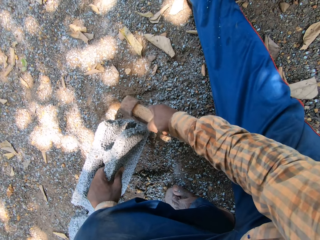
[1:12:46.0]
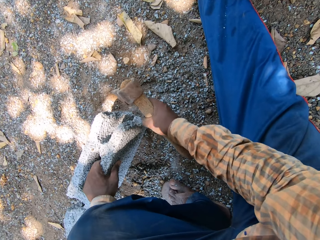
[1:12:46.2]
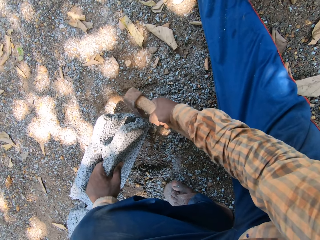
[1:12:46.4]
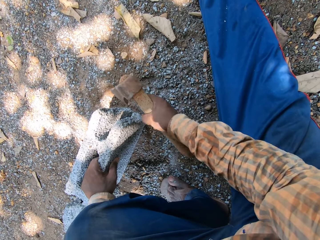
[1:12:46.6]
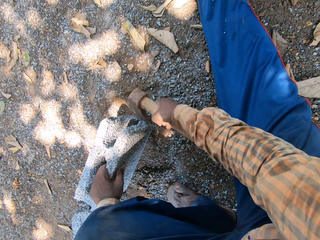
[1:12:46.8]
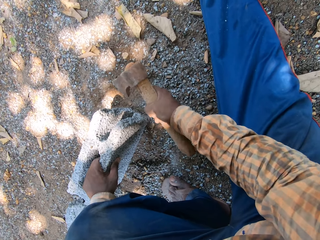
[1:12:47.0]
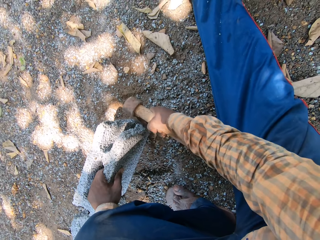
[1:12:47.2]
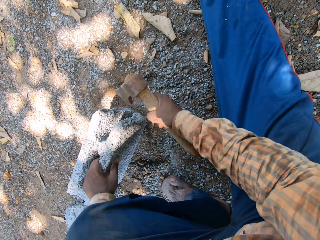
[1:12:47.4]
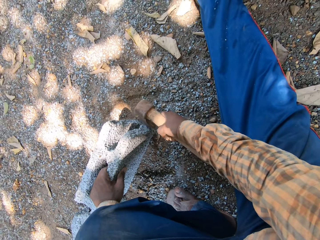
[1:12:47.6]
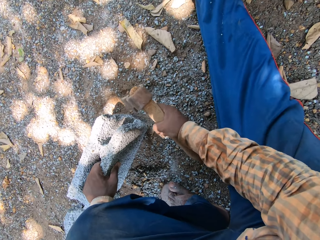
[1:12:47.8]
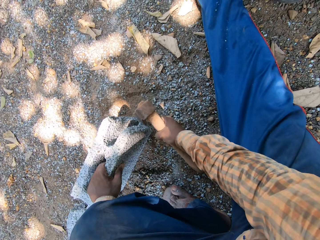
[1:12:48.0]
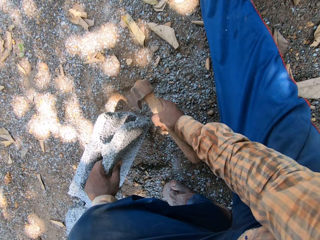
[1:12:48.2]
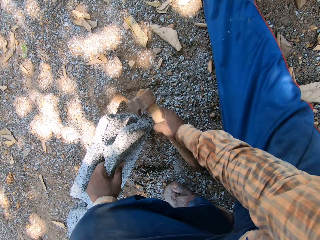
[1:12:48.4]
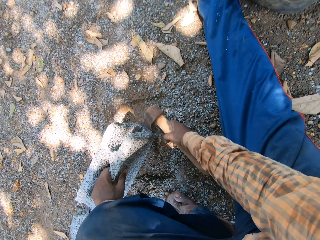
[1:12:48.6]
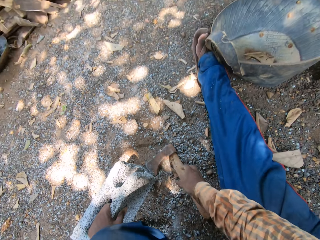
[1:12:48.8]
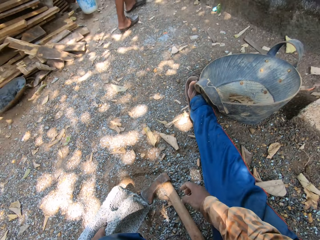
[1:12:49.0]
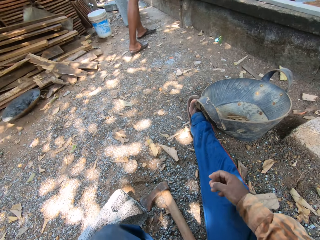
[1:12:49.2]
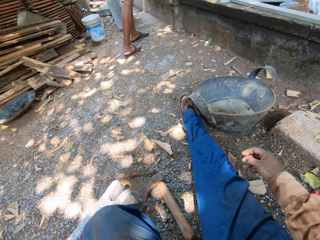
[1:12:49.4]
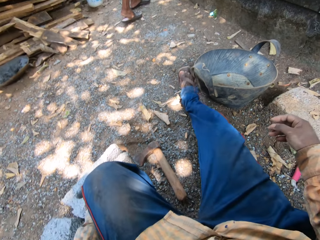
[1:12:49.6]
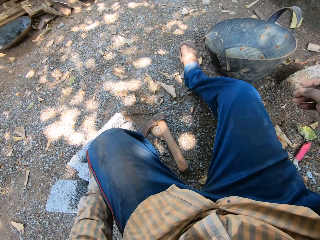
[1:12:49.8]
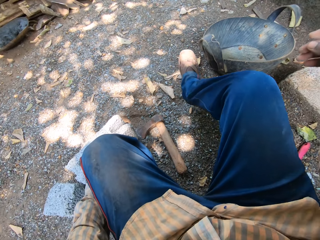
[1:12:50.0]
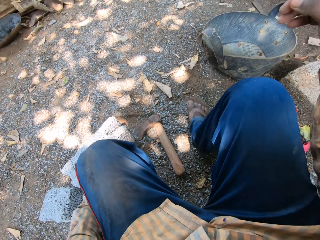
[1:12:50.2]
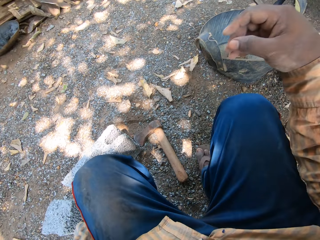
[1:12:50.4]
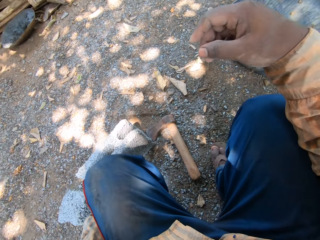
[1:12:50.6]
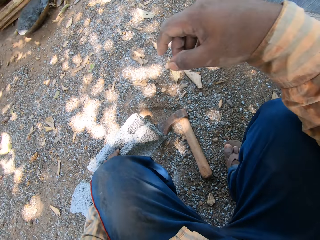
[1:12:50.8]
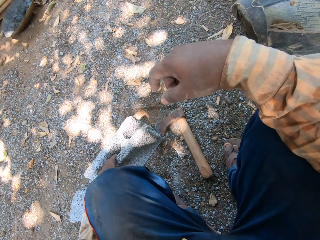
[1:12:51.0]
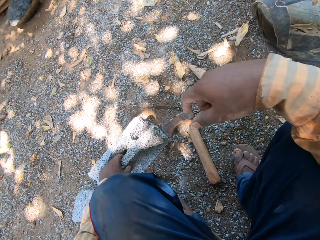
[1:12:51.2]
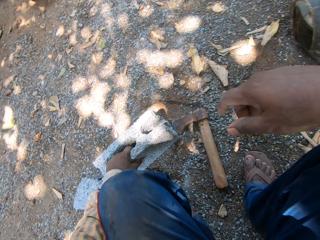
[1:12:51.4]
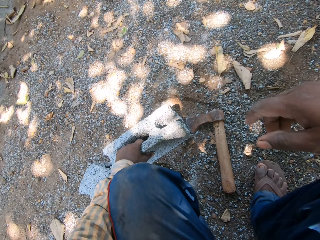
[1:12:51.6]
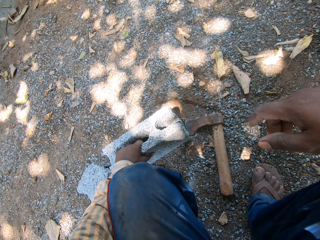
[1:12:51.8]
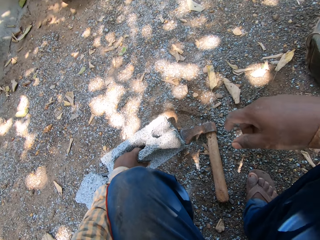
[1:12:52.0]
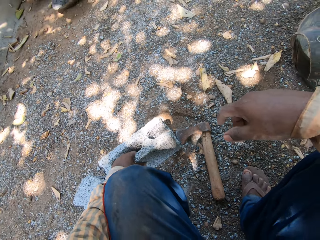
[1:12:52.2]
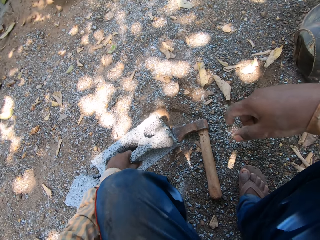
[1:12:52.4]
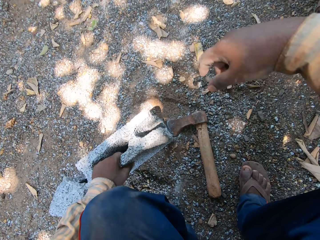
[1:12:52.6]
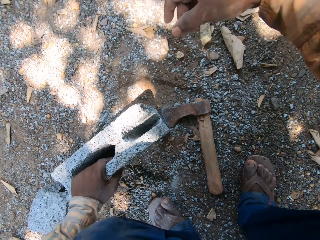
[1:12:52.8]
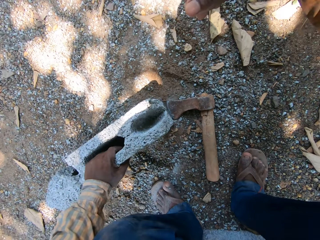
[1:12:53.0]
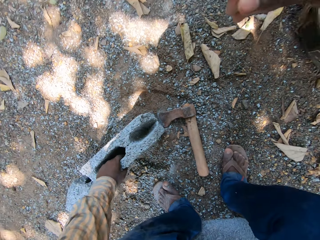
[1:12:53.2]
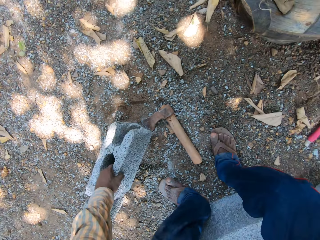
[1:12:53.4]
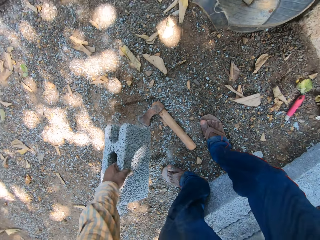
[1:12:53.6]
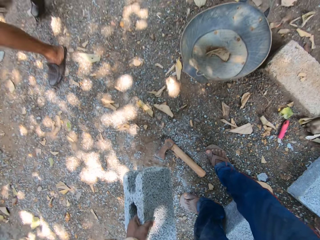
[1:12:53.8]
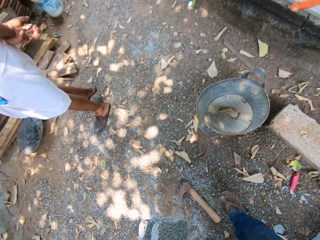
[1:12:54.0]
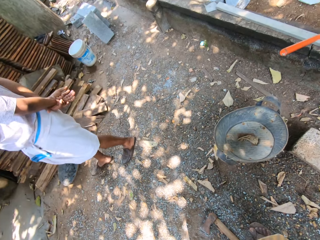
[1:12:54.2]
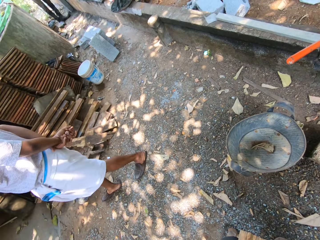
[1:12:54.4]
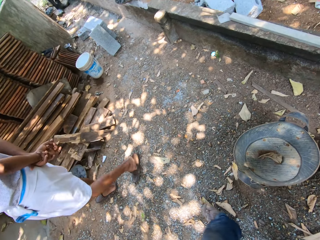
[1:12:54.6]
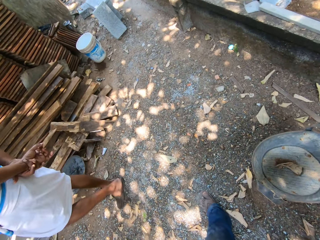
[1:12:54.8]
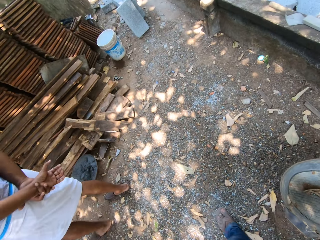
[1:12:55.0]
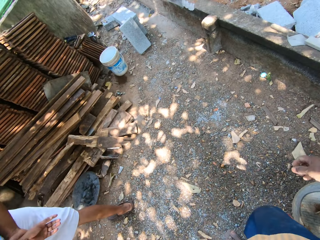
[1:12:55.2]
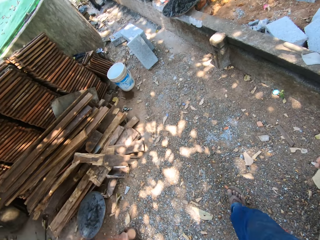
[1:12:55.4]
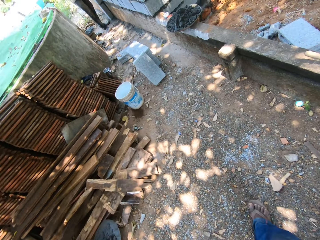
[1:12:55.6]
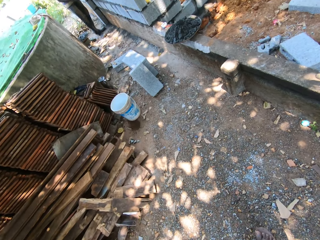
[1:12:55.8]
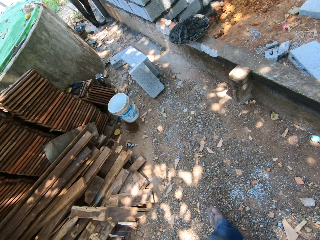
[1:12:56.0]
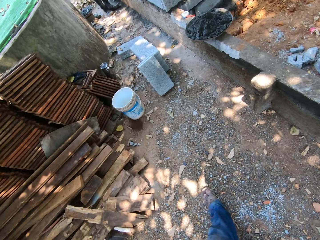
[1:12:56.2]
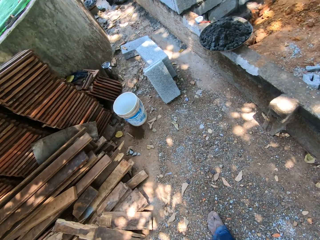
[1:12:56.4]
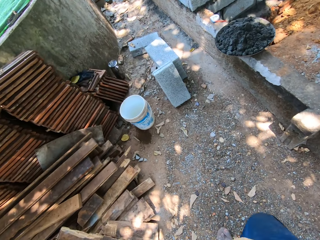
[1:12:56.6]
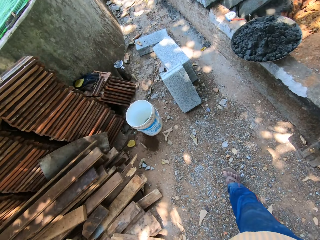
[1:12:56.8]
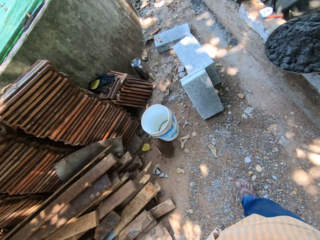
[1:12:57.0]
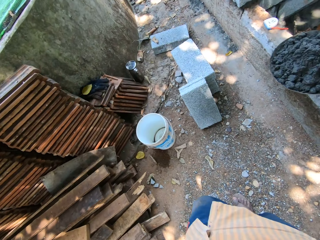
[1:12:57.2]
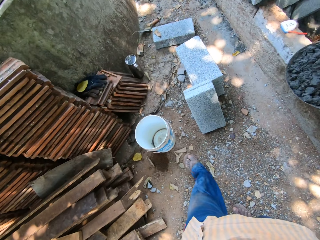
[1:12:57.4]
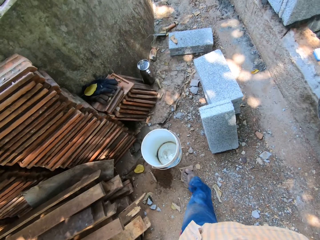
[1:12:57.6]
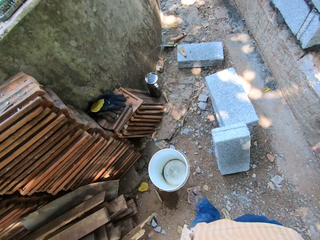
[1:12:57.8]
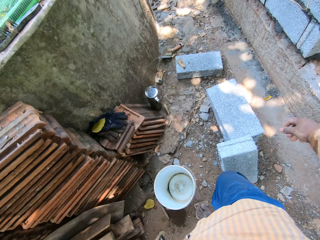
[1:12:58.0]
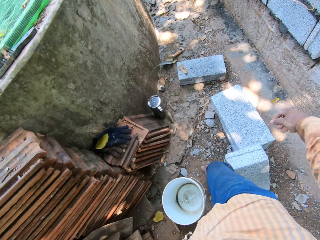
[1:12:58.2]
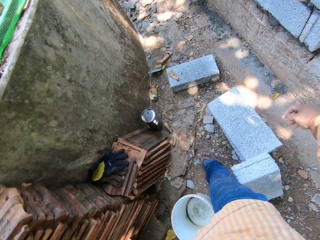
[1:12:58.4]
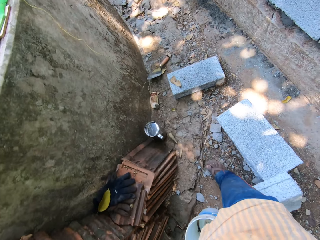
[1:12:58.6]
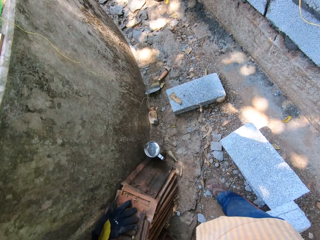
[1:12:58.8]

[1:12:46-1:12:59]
The camera wearer drops the axe on the ground with his right hand. He interacts with a man. He picks up the brick from the ground with his left hand. He carries the concrete block. The man walks around. The camera wearer walks around.

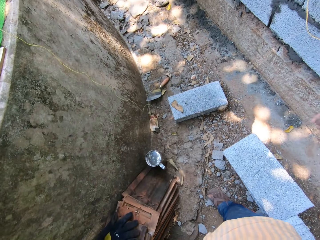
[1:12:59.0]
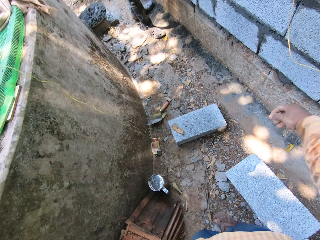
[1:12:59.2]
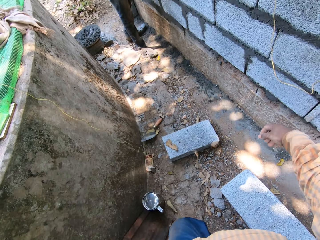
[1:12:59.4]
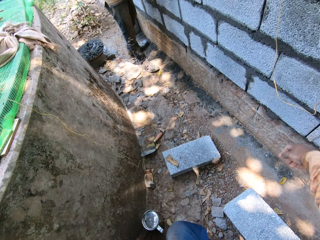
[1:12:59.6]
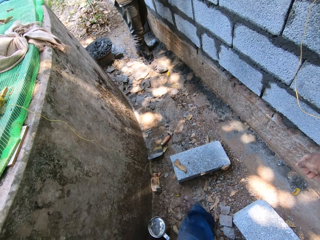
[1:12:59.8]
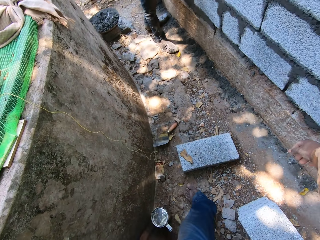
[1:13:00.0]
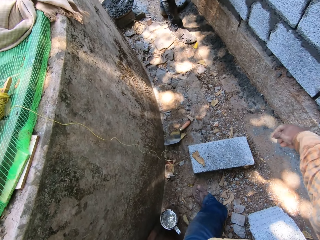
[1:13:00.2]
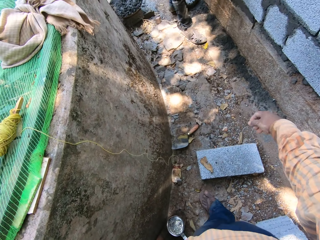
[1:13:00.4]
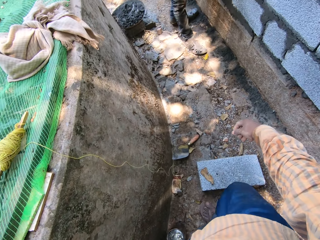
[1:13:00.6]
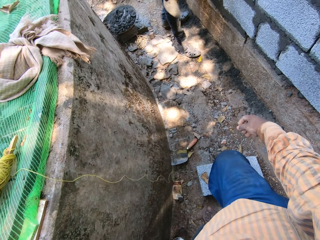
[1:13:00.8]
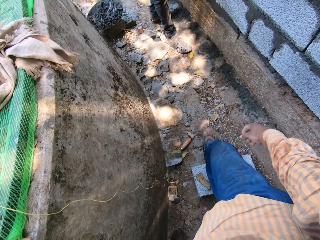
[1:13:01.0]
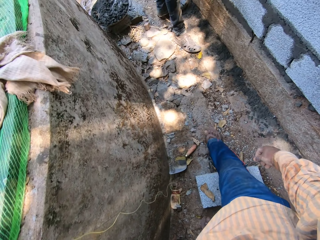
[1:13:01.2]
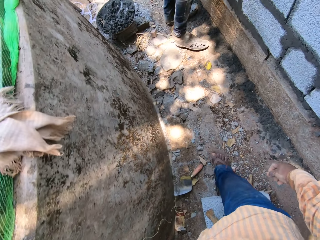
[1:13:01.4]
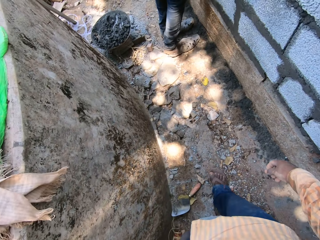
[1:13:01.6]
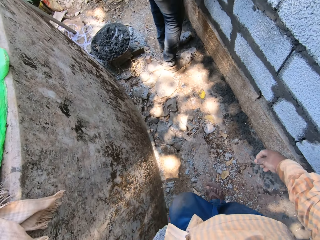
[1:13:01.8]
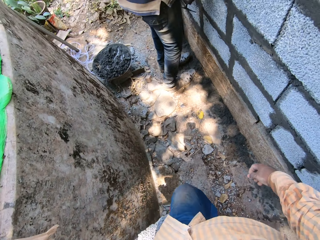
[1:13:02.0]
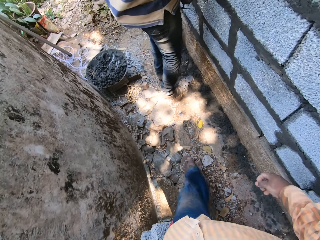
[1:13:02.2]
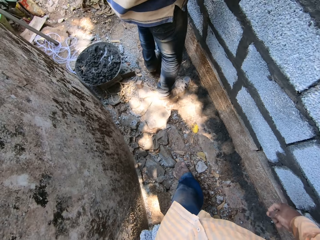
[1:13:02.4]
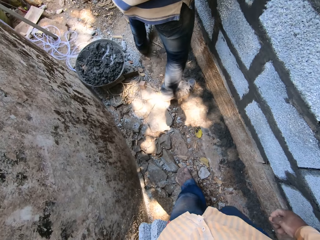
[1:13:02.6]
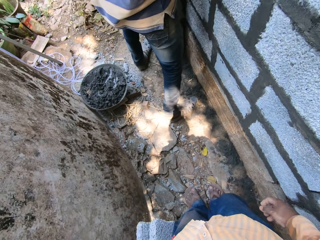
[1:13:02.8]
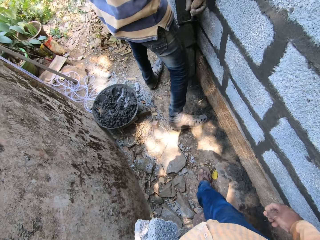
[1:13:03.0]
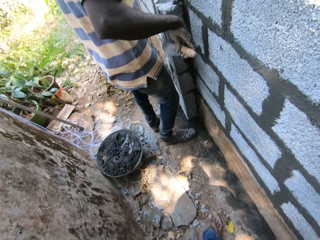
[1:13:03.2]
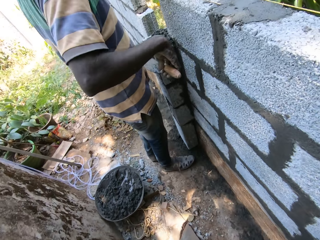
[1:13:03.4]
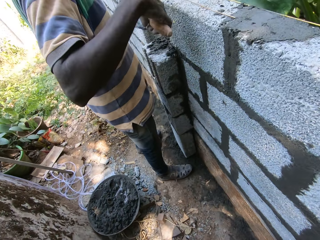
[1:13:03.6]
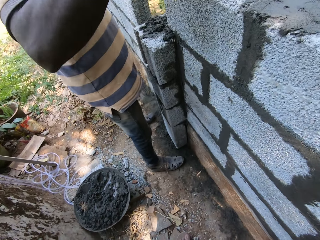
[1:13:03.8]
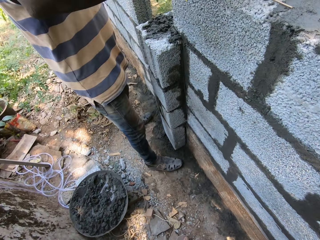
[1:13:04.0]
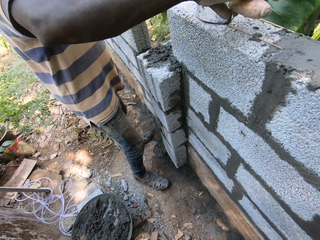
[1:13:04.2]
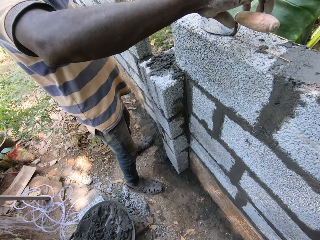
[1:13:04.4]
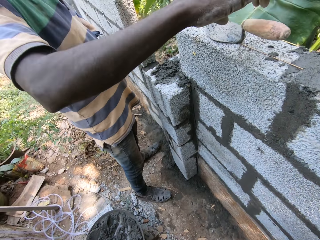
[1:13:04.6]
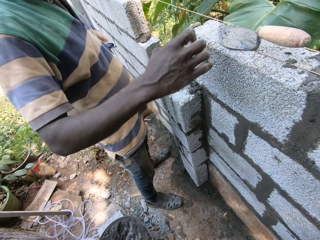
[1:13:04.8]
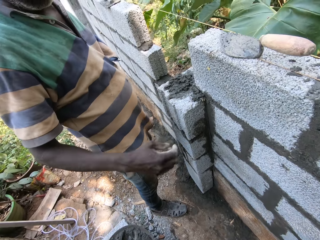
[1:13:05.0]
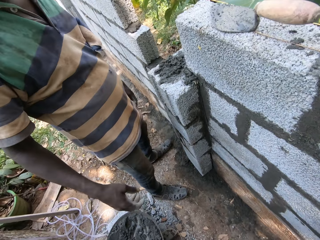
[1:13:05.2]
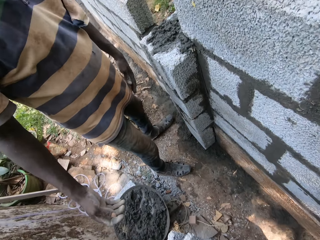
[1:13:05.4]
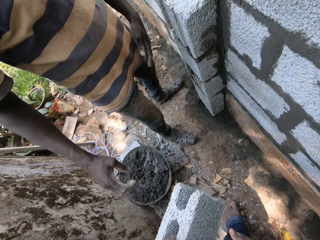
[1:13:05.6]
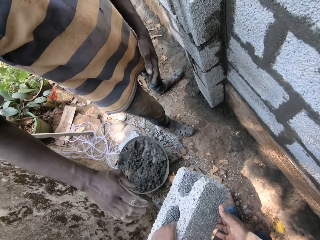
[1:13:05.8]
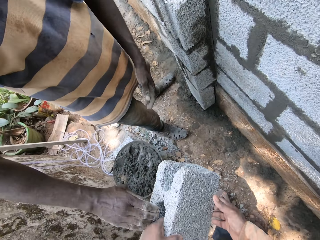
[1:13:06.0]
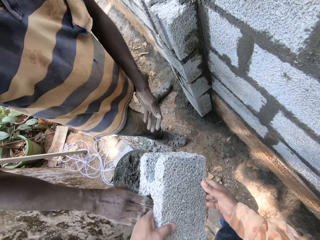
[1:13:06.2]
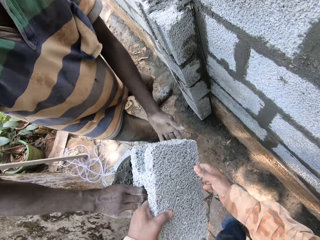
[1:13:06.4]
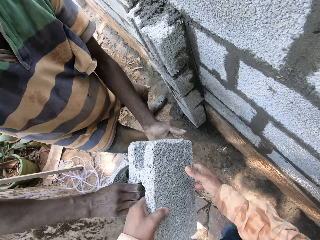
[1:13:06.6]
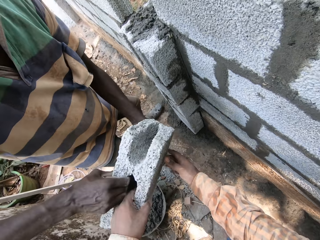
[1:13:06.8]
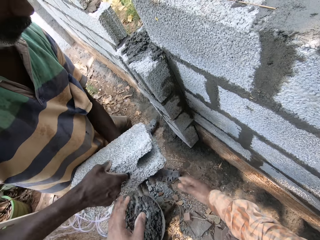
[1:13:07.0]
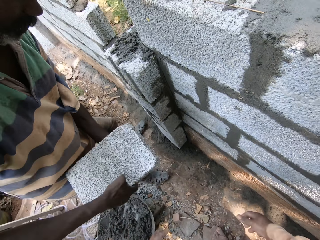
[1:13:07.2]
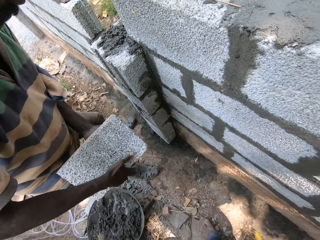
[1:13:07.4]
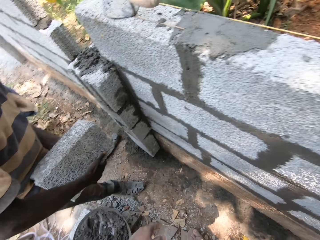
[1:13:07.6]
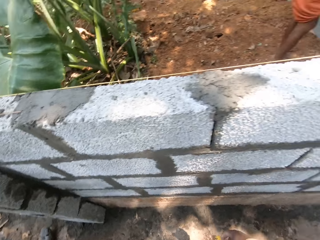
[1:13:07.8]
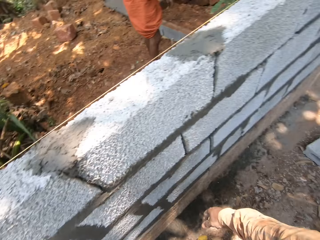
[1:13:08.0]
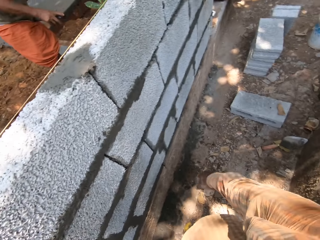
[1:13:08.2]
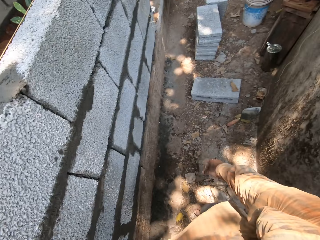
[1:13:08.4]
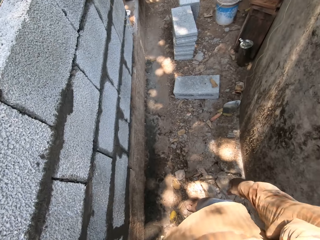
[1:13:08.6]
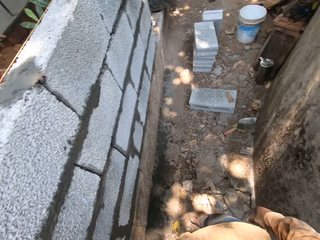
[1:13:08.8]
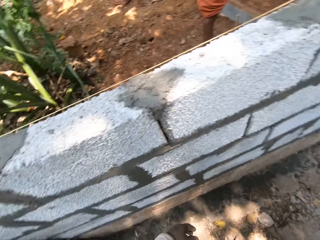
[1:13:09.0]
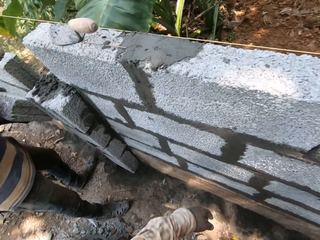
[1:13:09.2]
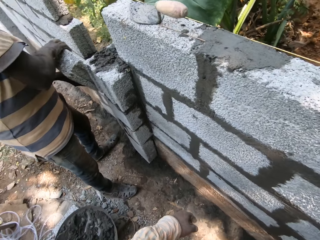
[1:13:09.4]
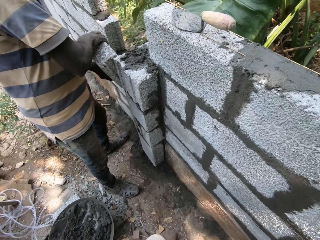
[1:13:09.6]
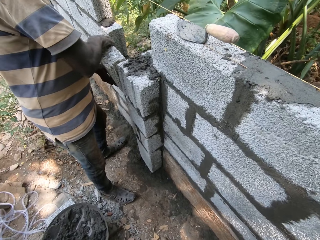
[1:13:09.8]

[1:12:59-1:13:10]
The camera wearer interacts with a man. The man drops the trowel. The camera wearer passes the brick to the man with both hands.
